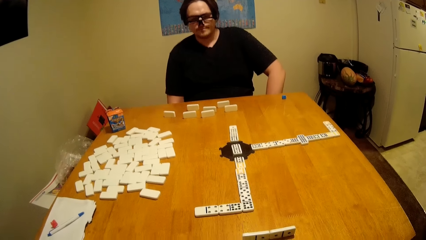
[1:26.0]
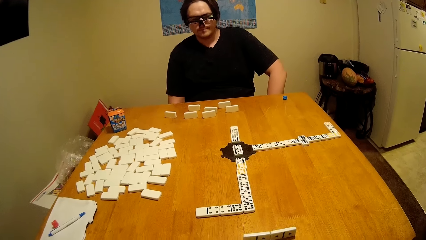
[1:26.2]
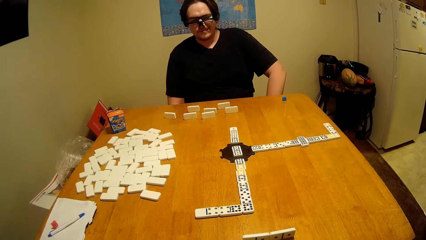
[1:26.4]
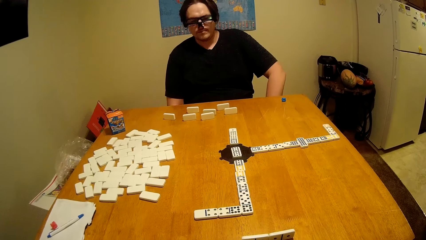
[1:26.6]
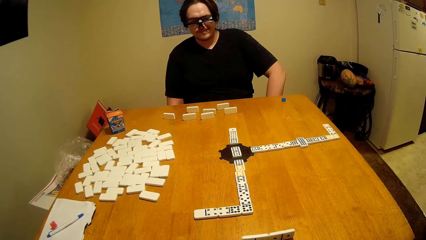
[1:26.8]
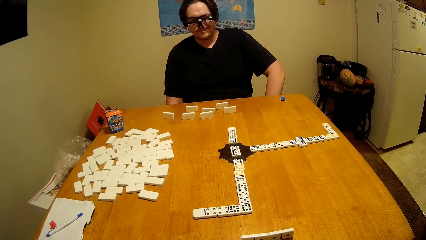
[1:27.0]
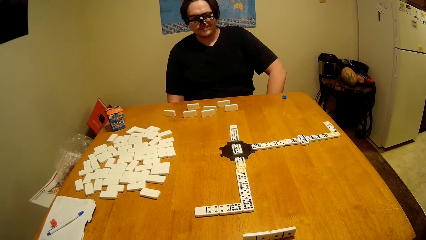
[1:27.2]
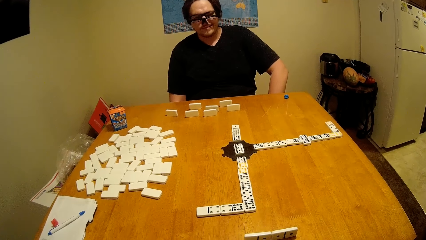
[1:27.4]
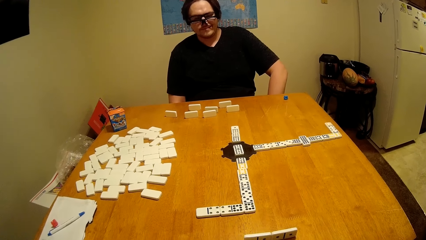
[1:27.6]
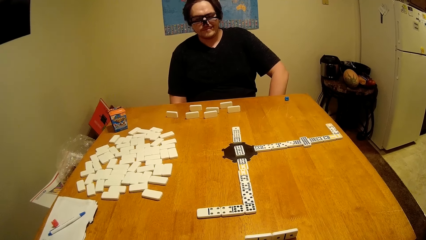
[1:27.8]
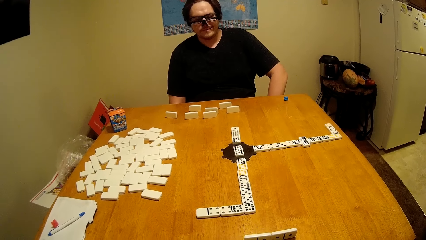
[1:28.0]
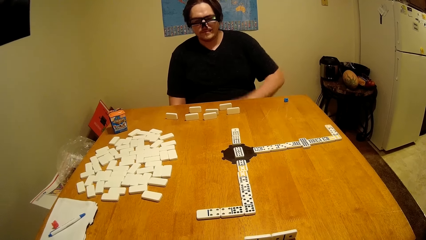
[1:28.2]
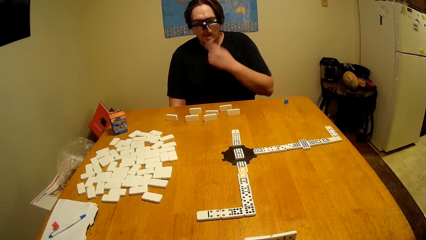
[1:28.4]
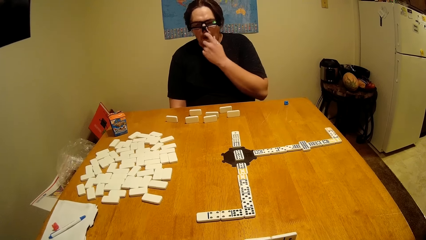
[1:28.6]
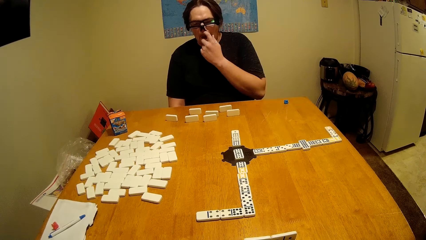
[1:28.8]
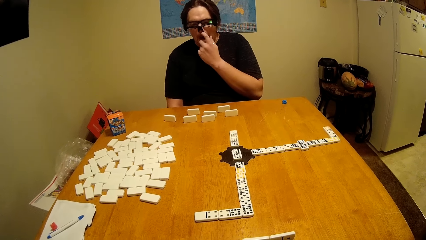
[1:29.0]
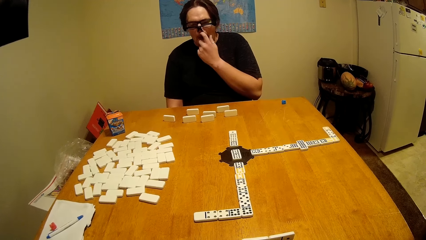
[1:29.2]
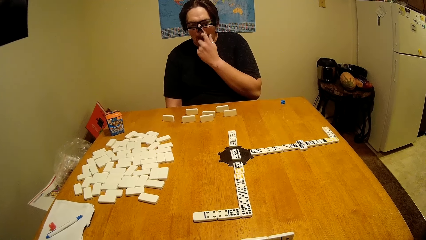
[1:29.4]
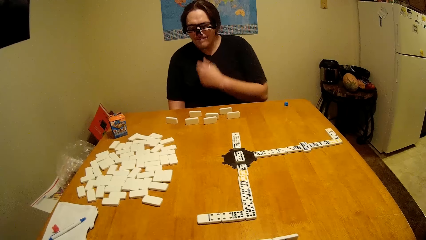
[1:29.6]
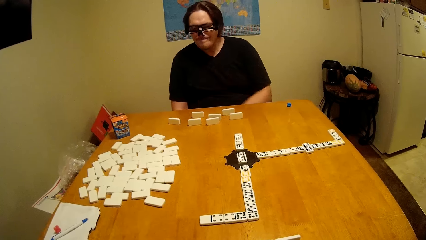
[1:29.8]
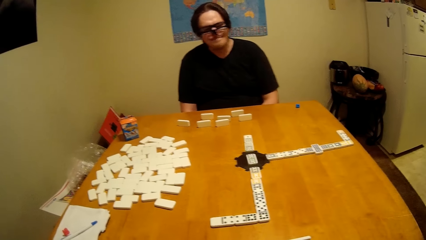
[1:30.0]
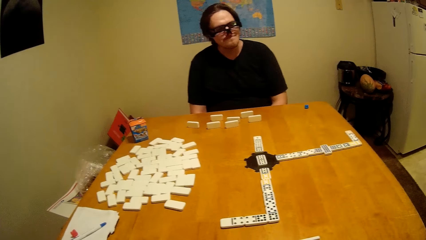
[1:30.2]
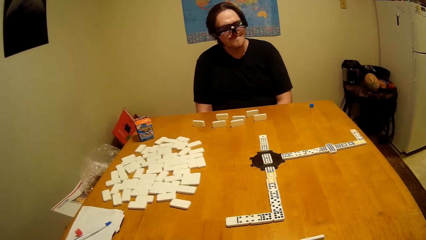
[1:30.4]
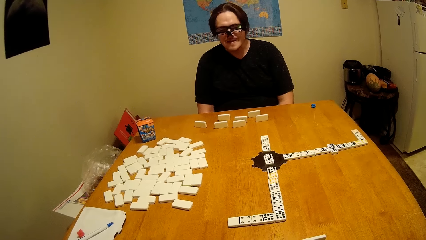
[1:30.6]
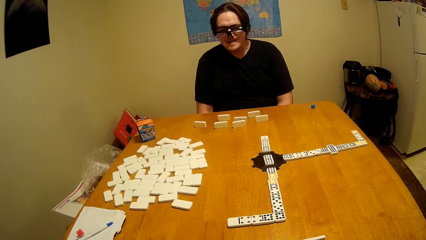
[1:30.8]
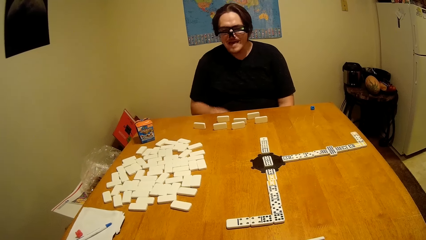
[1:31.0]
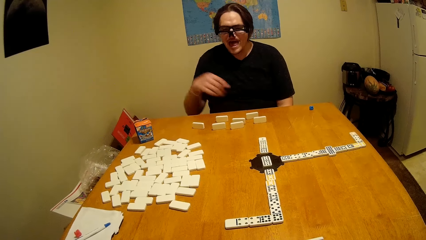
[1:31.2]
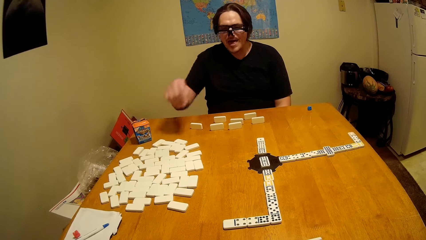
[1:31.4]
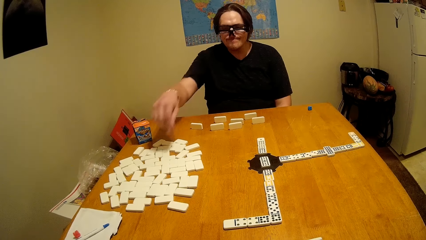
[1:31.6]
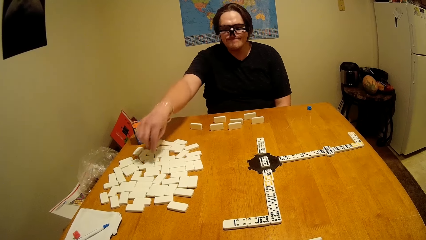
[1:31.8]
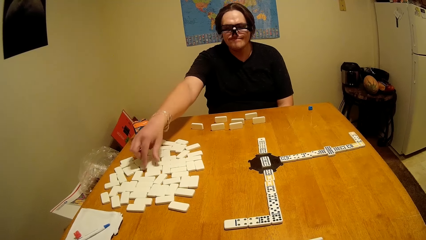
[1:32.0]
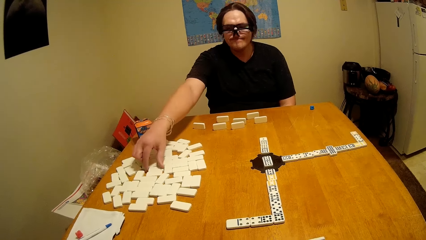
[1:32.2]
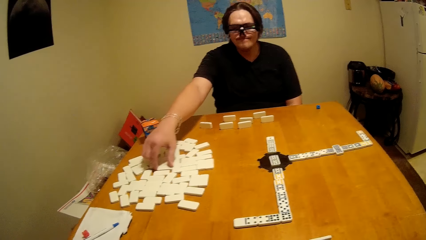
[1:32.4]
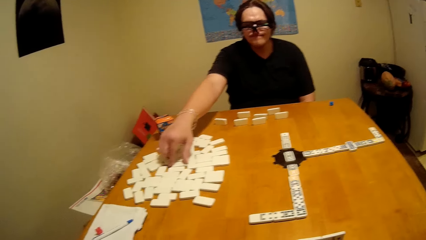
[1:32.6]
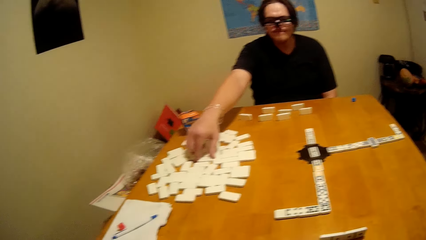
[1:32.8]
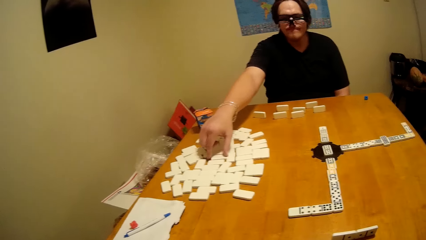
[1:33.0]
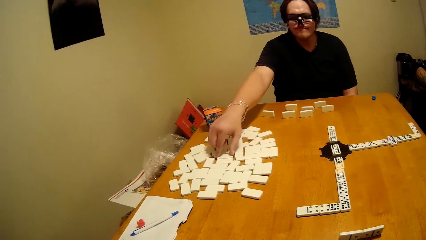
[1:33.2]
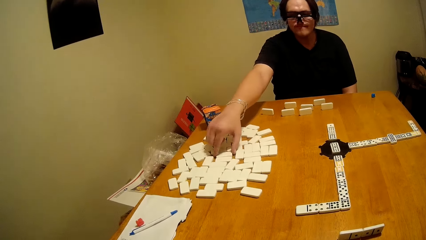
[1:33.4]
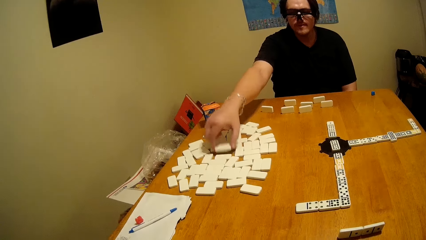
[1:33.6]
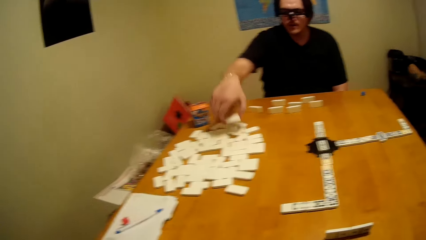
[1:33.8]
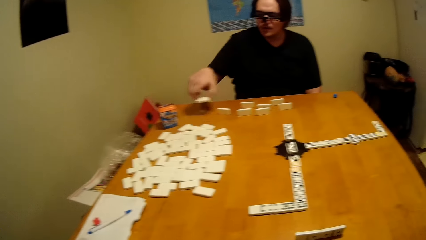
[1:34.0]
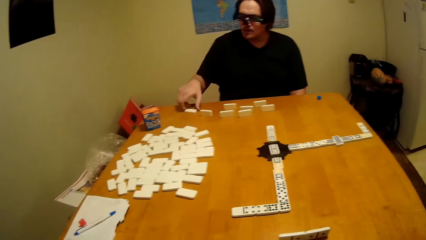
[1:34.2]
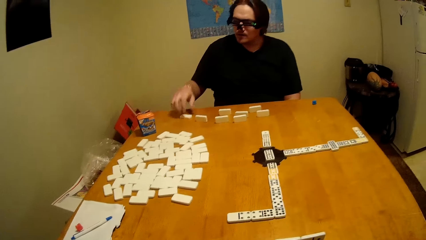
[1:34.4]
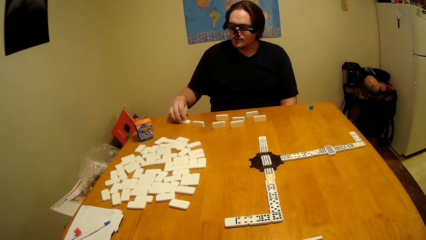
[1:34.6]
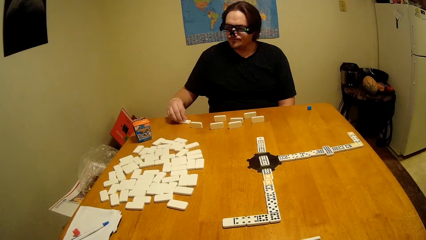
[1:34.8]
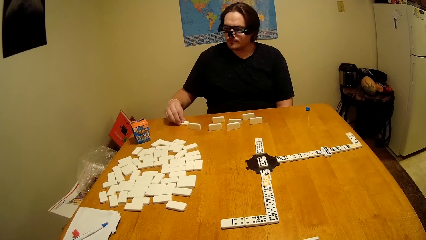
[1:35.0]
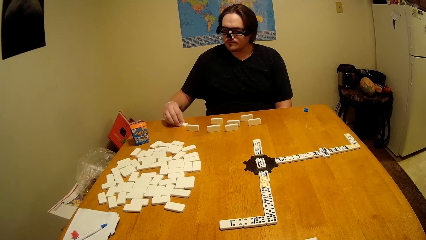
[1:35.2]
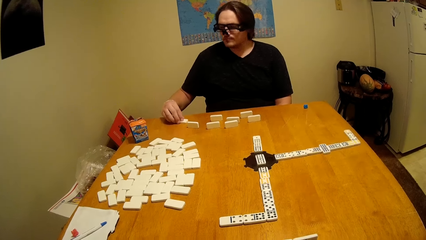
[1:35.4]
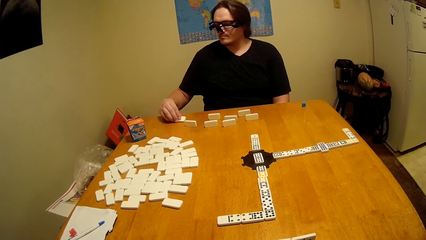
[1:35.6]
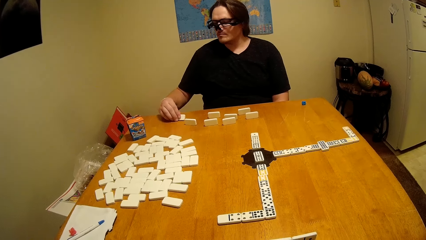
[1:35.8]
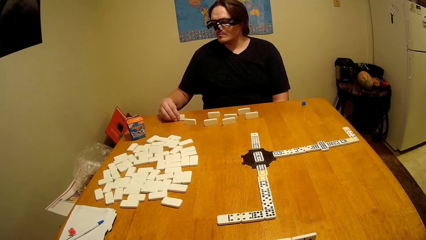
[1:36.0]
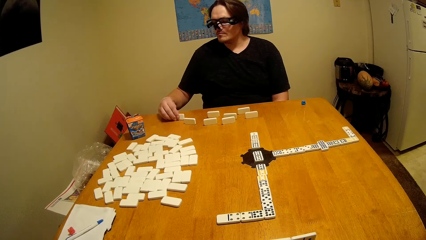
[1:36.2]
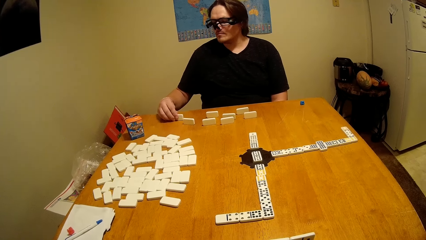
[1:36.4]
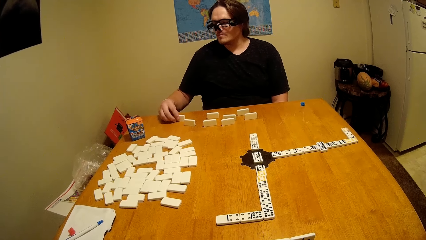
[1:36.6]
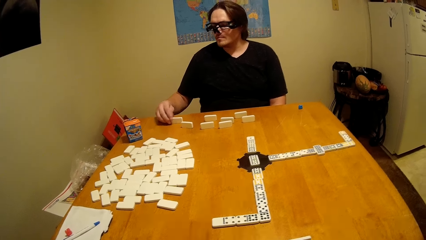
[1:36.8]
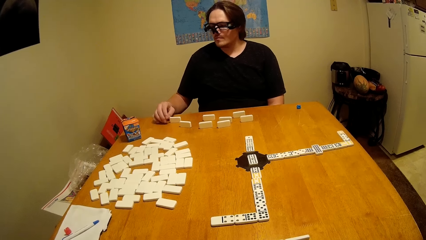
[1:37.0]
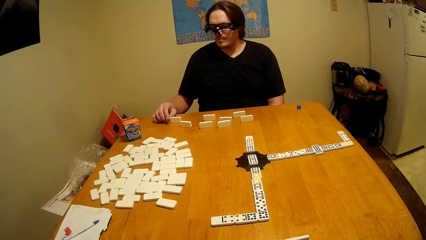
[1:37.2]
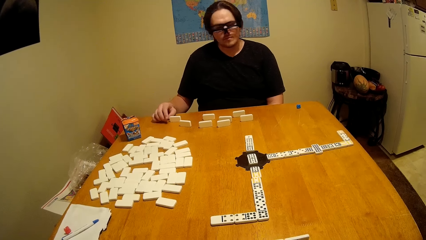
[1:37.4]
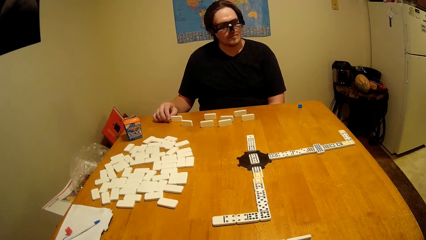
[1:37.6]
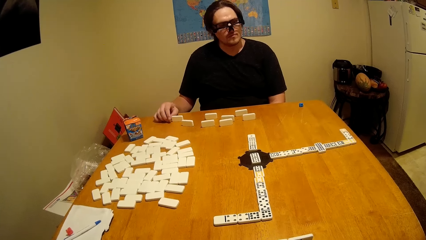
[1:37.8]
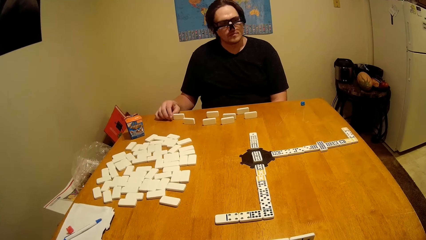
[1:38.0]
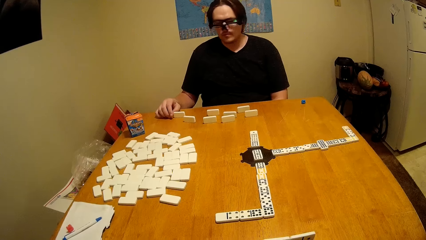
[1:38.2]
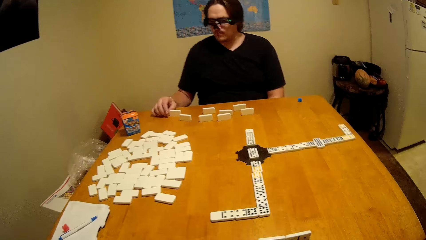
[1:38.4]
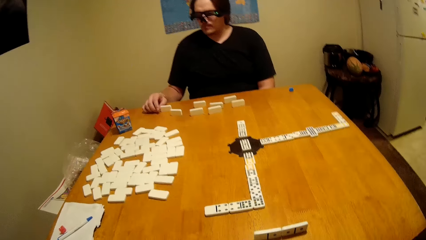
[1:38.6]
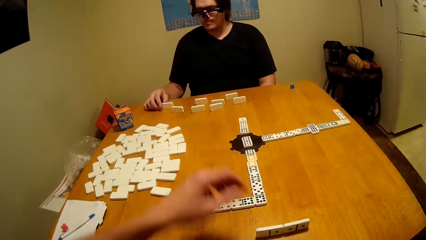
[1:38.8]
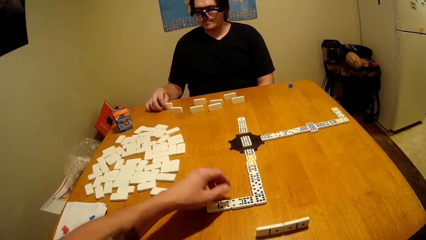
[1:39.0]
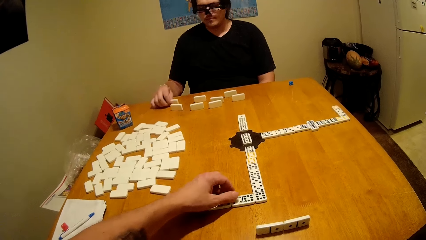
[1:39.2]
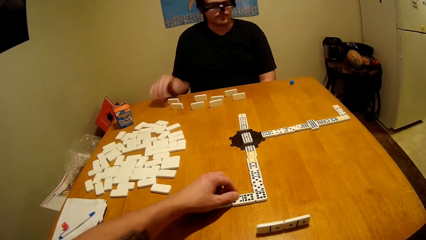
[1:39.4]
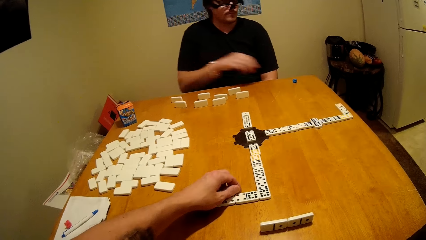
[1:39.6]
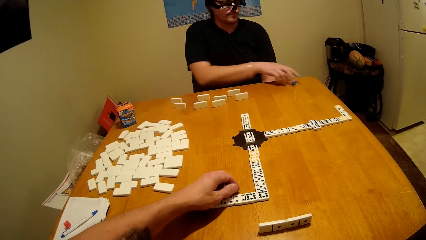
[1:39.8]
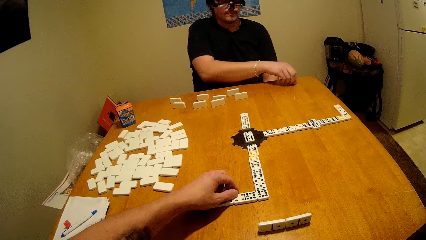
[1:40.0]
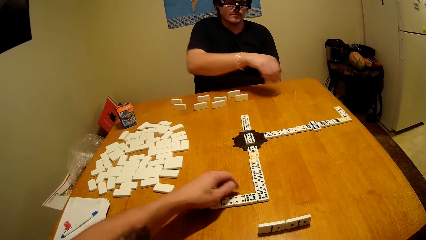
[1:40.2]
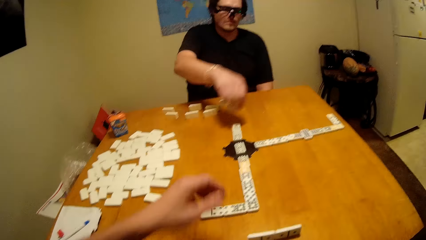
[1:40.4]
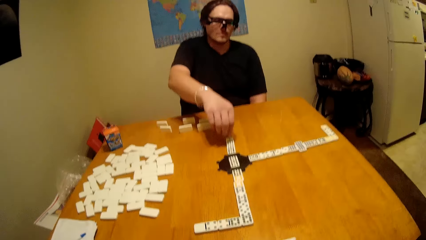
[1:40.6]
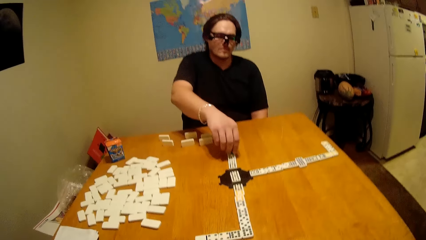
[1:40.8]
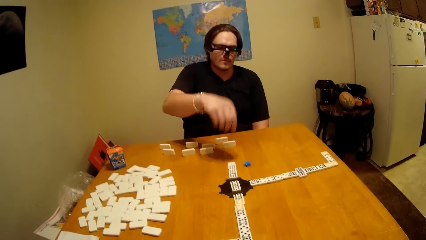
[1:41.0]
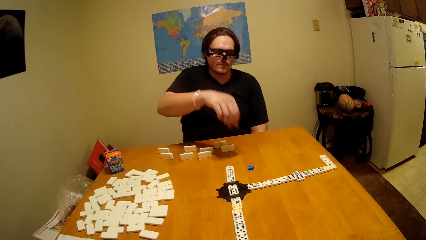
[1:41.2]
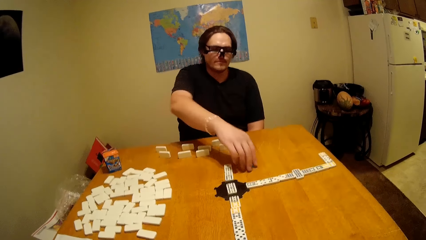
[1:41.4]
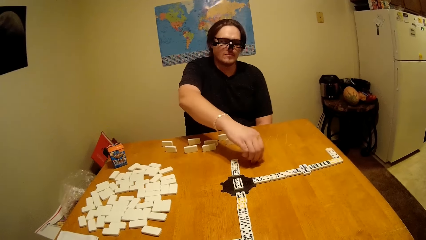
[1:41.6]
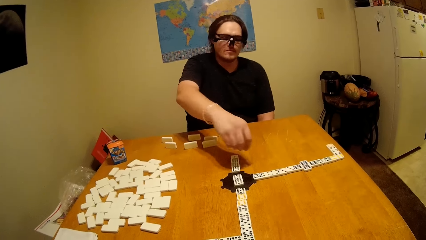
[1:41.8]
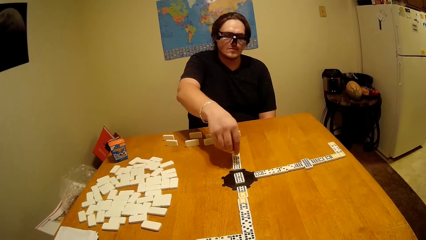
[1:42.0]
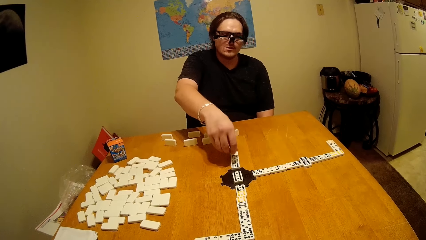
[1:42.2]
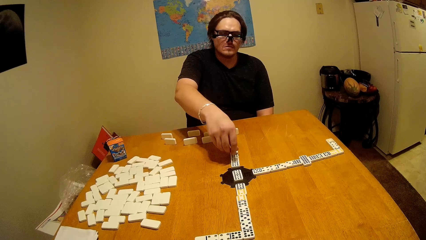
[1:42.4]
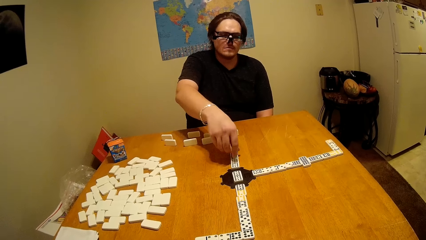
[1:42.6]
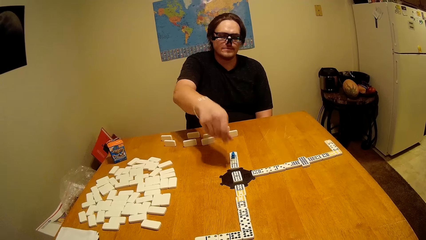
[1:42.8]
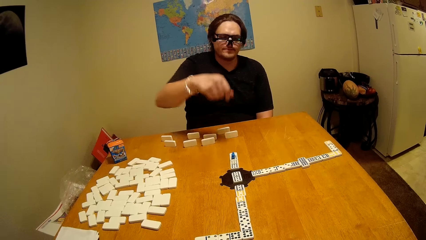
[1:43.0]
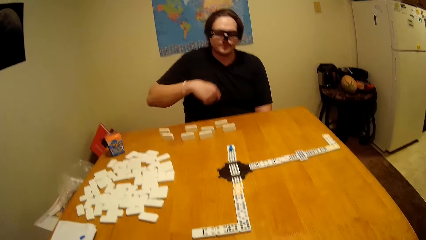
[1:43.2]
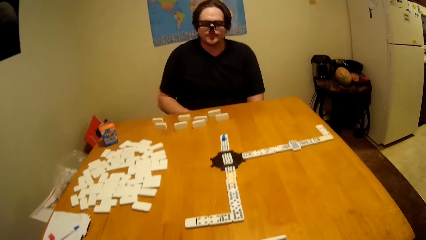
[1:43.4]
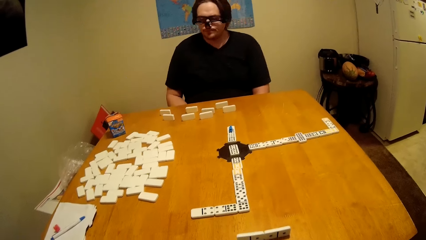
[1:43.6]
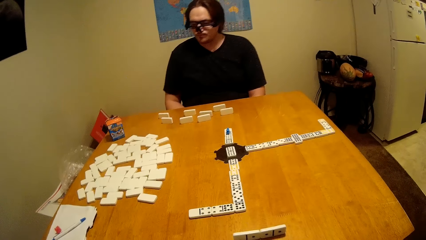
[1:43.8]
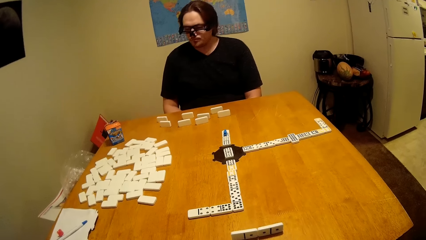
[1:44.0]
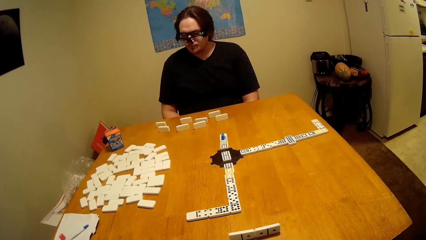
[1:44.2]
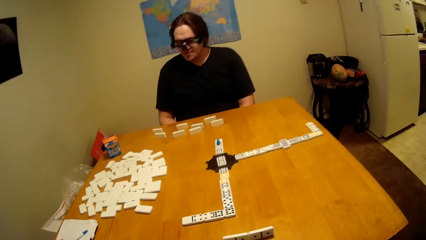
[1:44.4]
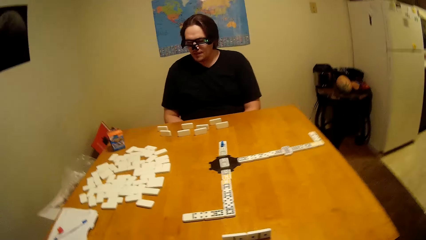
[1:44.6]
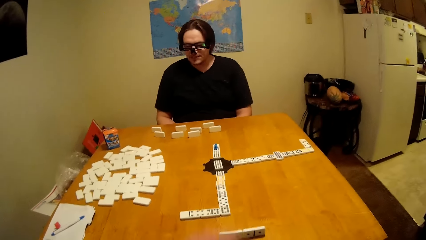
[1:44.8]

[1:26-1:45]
A man touches his nose and puts the hand down. He takes the domino piece, arranges the domino, and puts the domino piece down. The camera wearer takes the dominoes. They arrange the domino. The man takes the domino piece, arranges the domino, puts the domino piece down, and puts the hand down.
